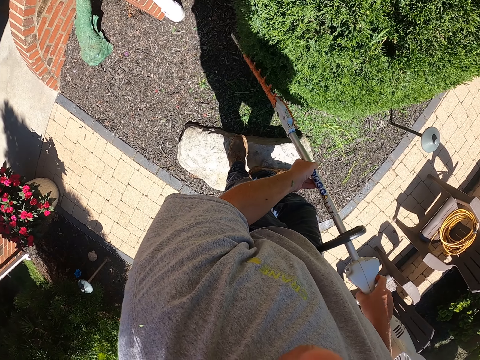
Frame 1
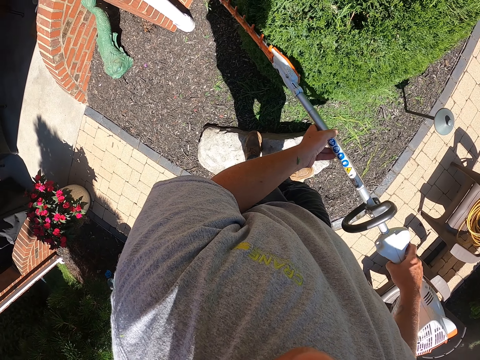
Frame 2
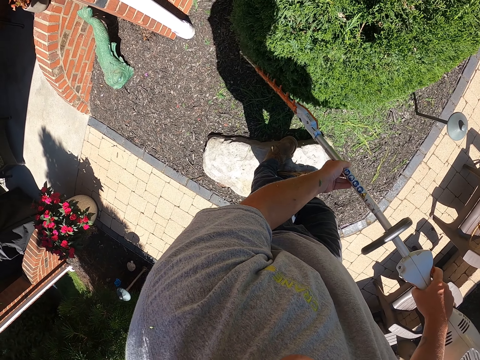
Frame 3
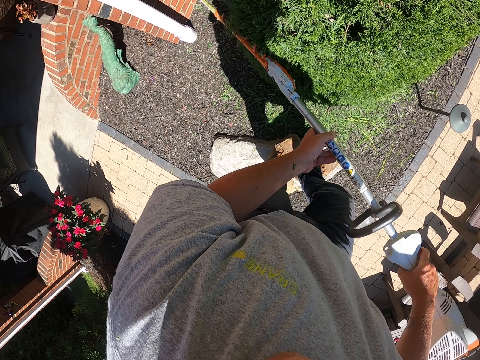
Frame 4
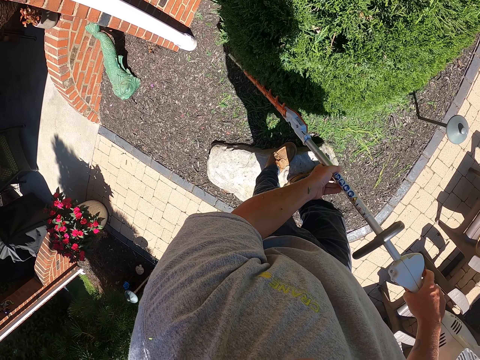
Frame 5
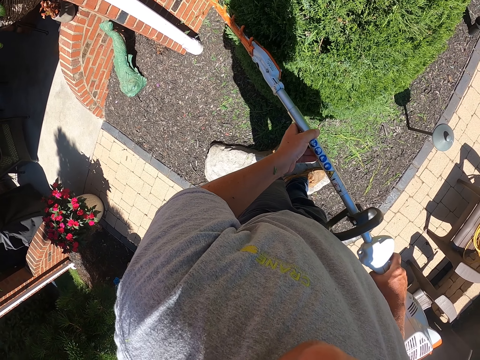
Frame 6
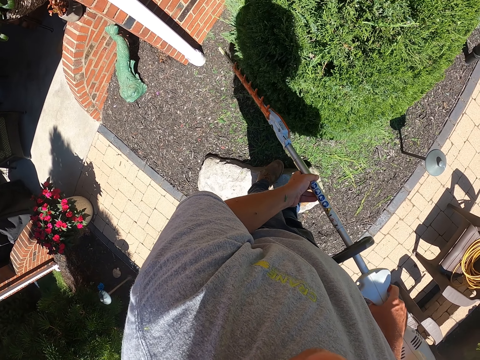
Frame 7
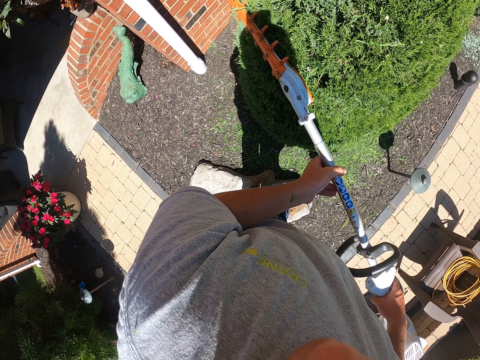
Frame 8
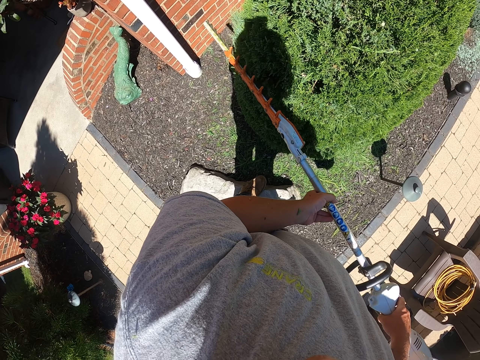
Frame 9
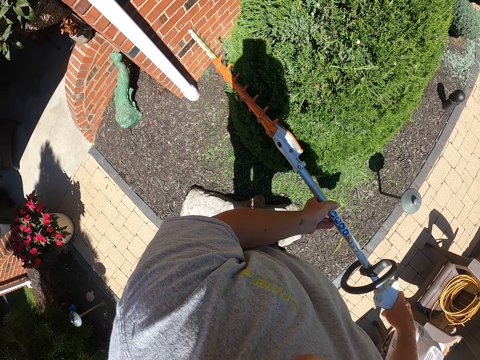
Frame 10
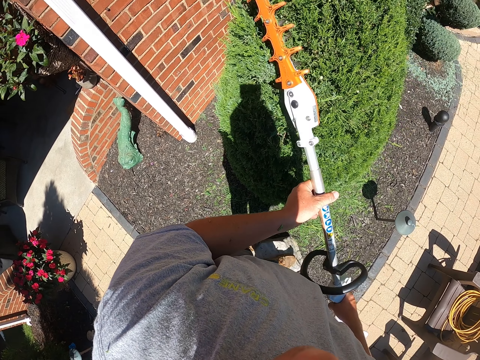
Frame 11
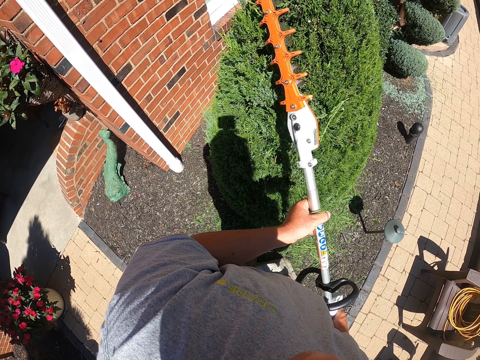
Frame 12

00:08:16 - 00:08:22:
The camera wearer moves around trimming the flower.

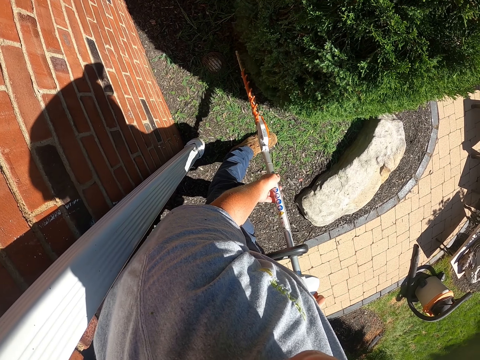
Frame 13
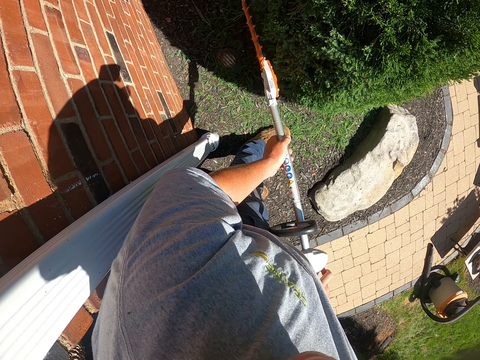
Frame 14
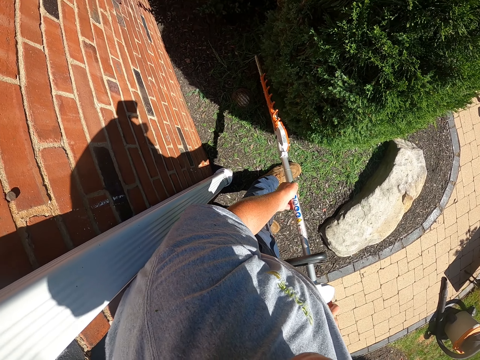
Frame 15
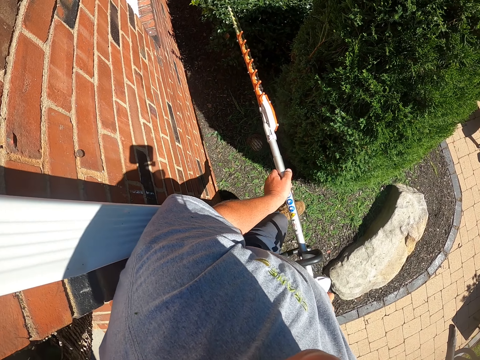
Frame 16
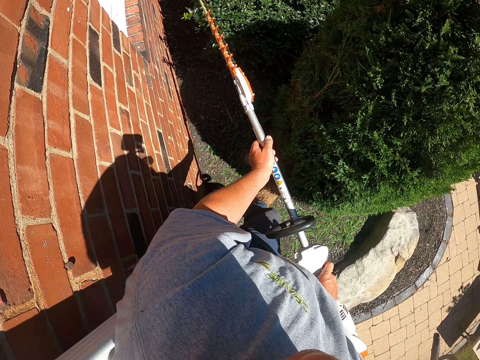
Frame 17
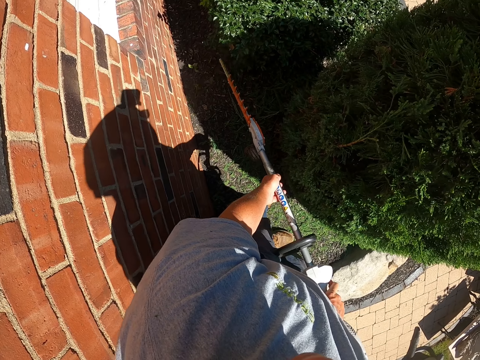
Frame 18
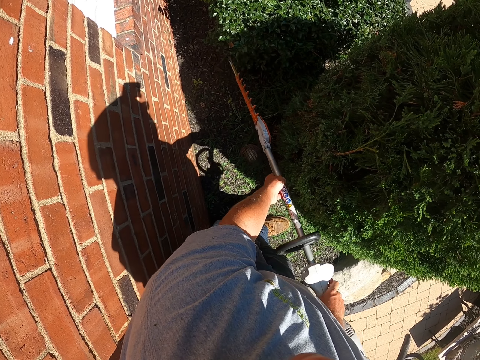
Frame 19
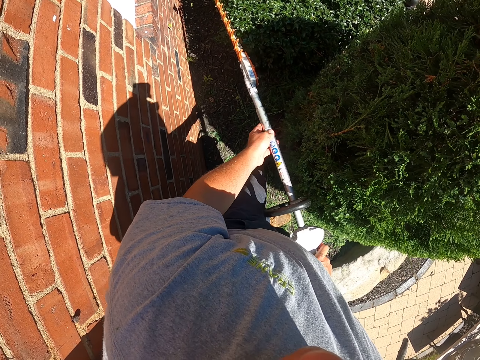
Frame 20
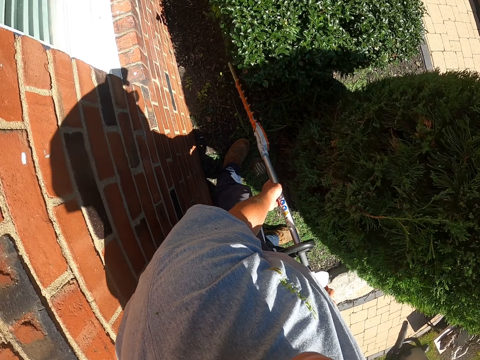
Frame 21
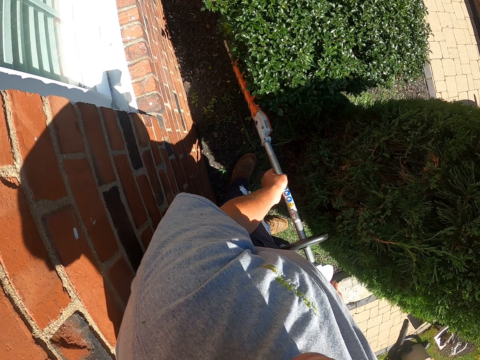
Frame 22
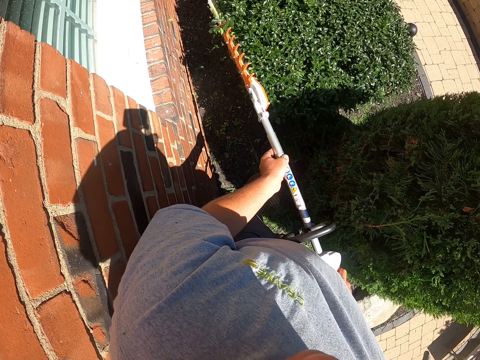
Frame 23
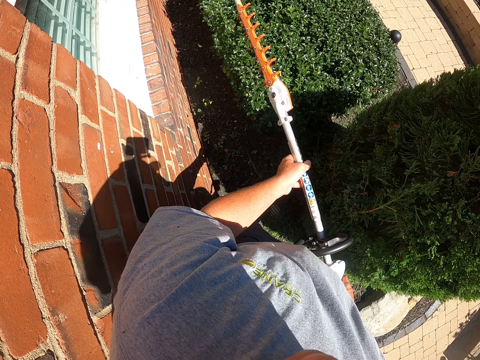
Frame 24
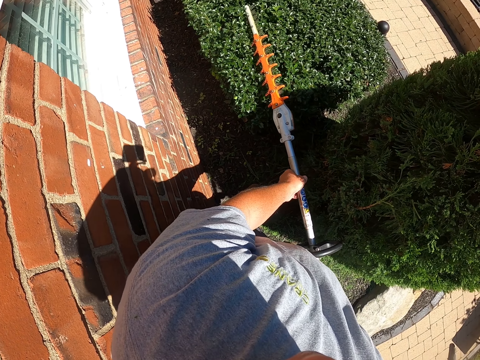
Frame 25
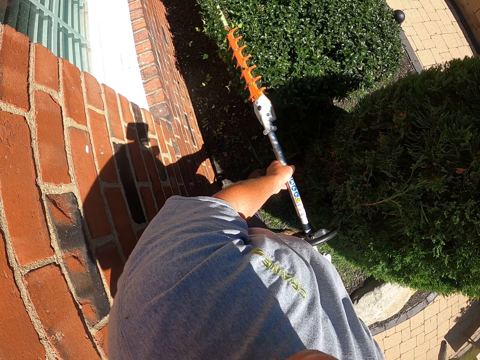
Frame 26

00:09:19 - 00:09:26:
The camera wearer moves around as they trim the flower using a hand held garden grass trimmer.

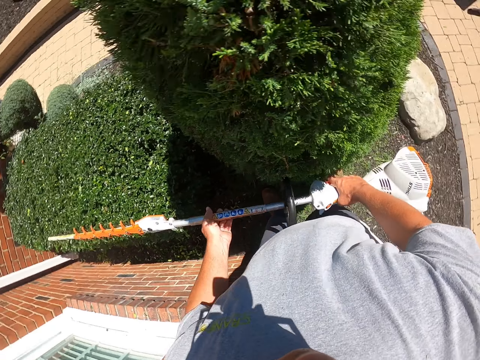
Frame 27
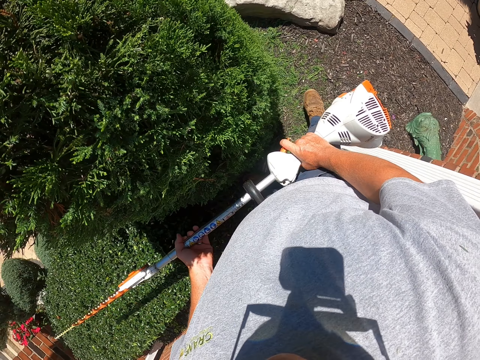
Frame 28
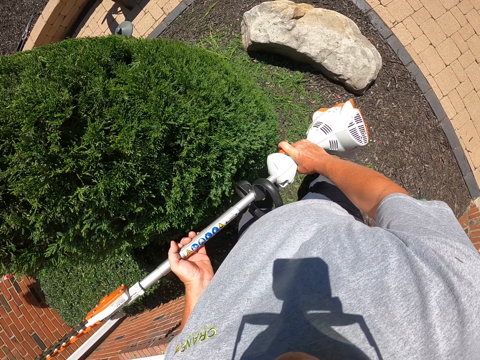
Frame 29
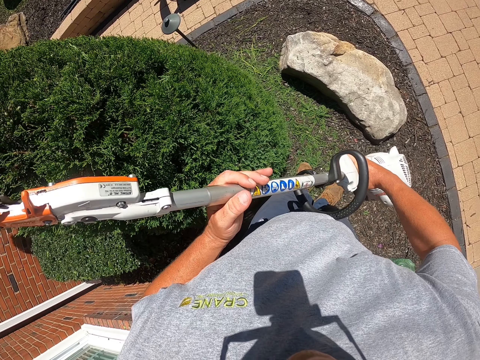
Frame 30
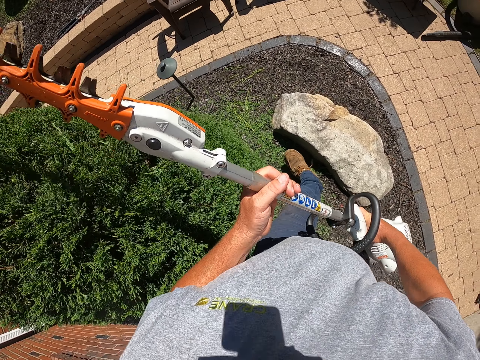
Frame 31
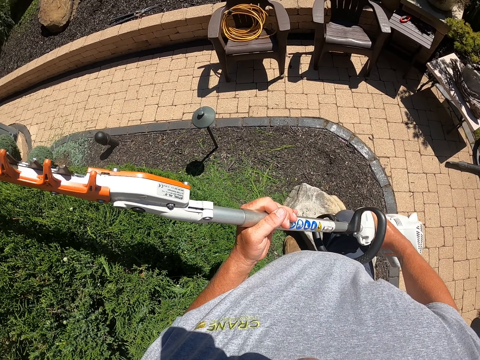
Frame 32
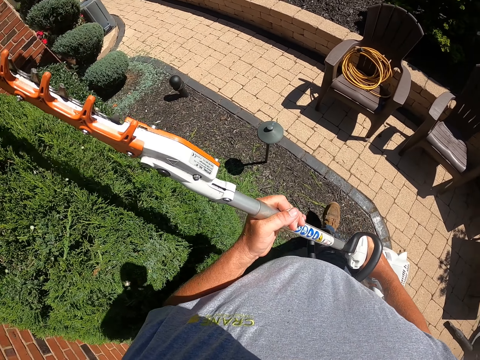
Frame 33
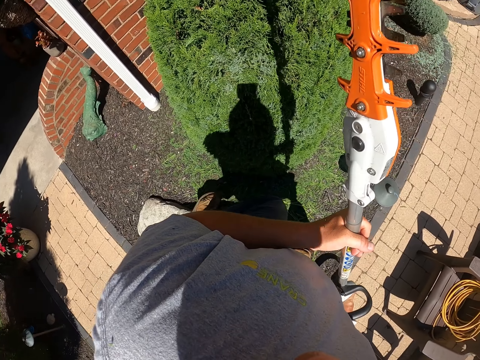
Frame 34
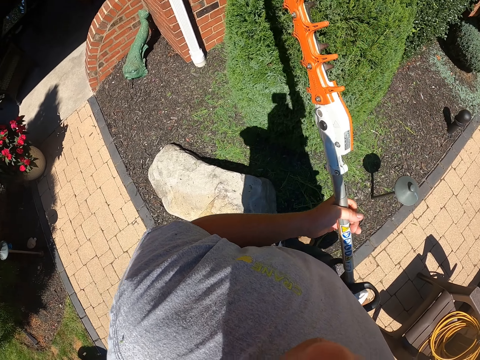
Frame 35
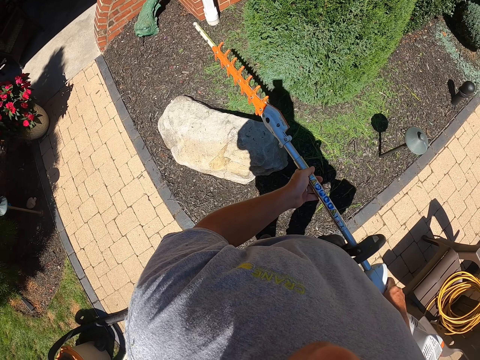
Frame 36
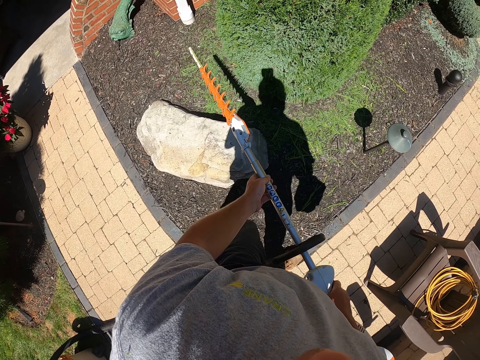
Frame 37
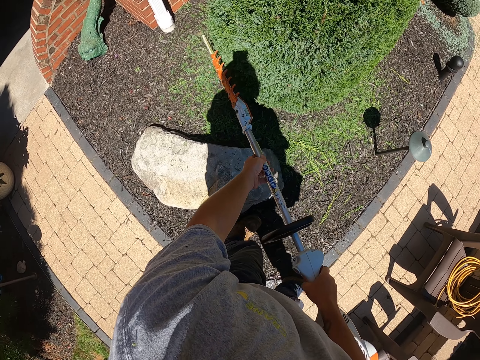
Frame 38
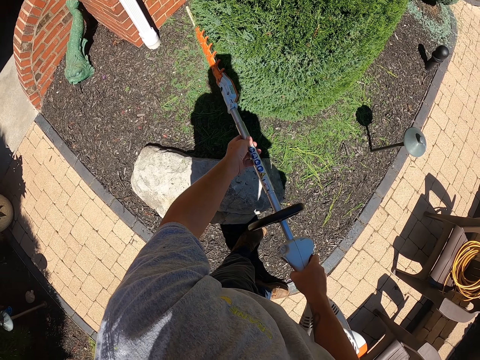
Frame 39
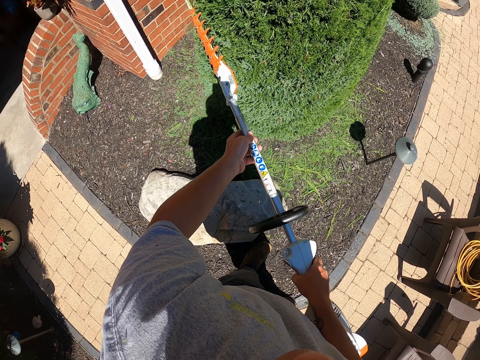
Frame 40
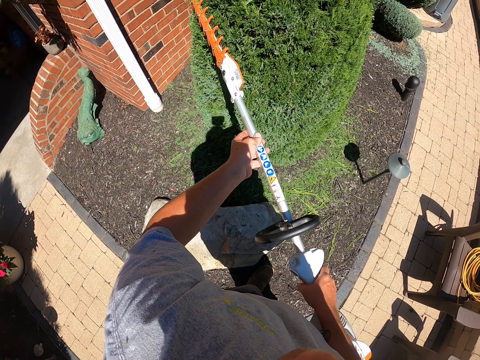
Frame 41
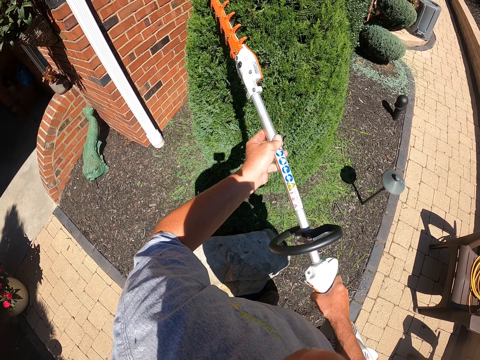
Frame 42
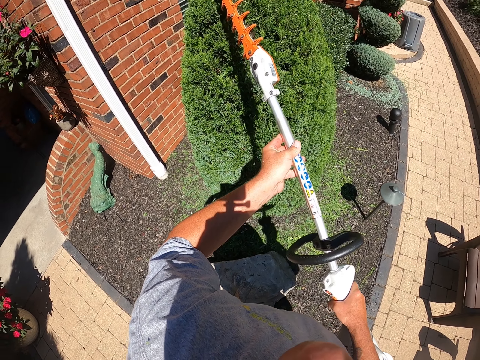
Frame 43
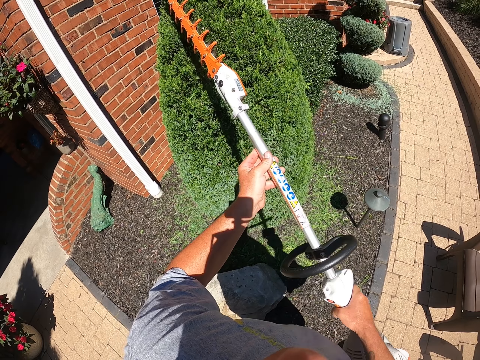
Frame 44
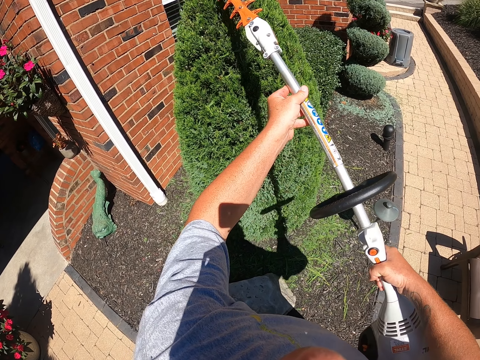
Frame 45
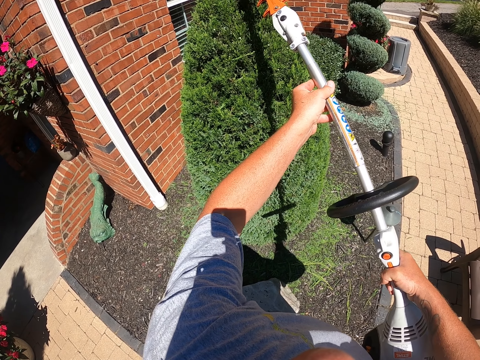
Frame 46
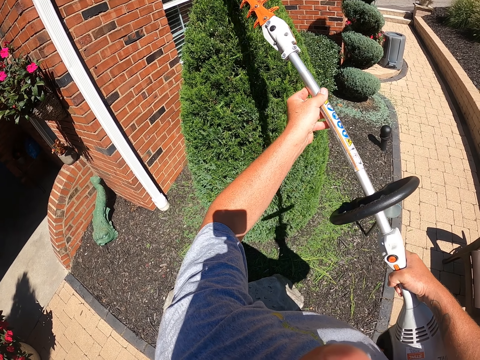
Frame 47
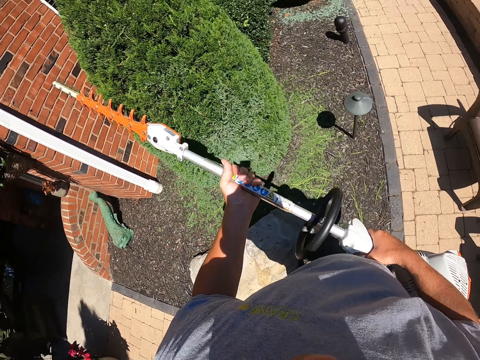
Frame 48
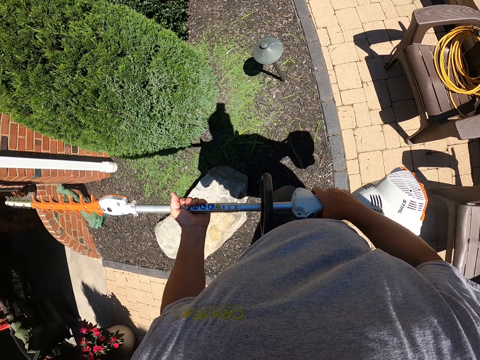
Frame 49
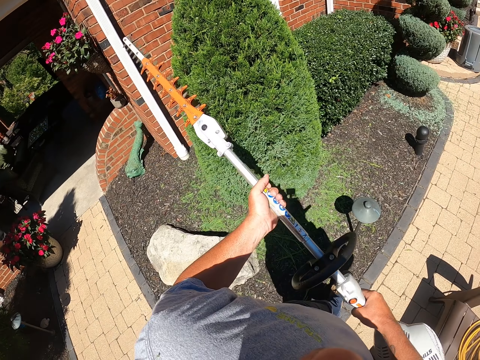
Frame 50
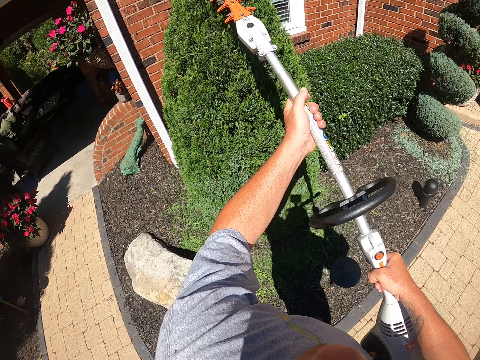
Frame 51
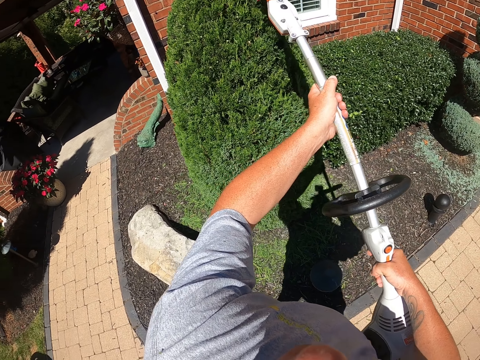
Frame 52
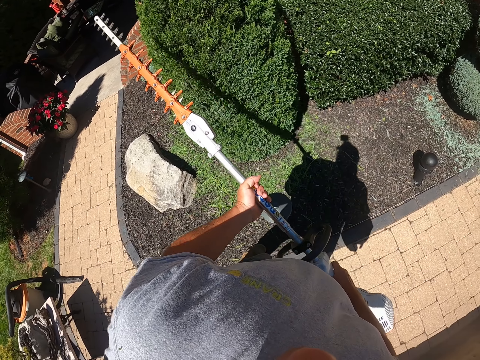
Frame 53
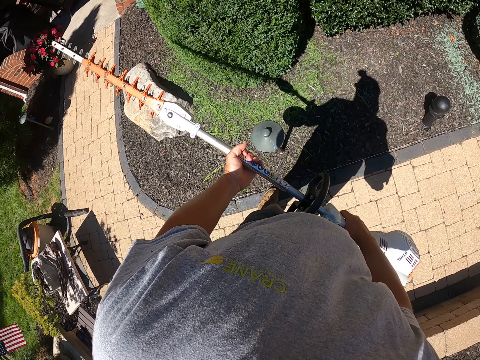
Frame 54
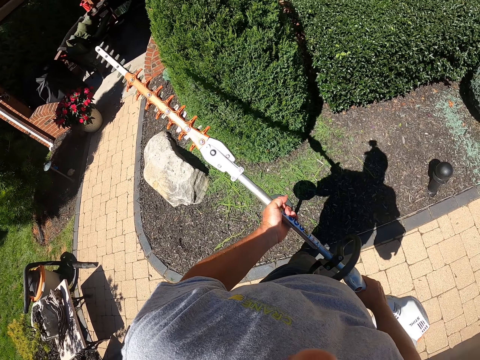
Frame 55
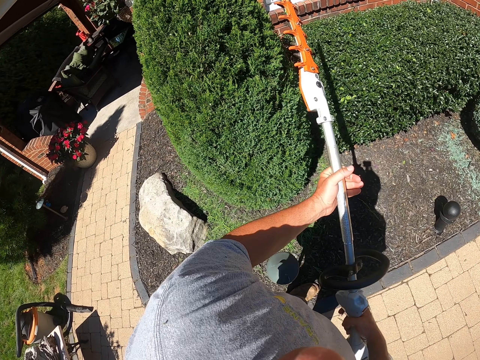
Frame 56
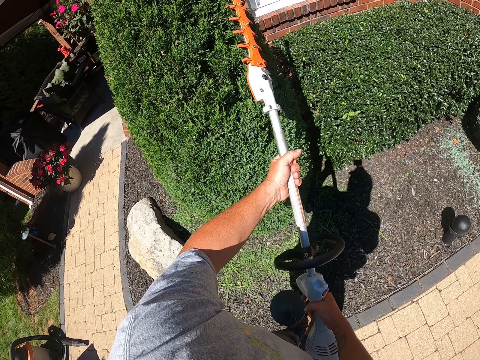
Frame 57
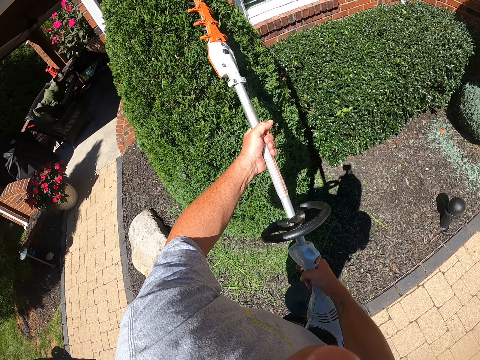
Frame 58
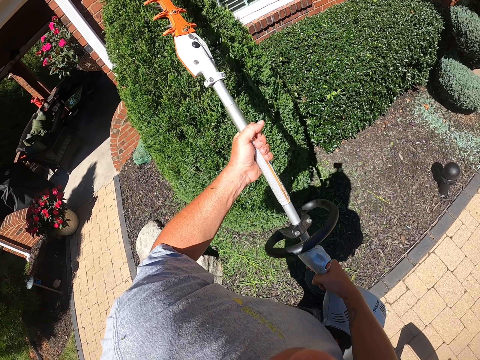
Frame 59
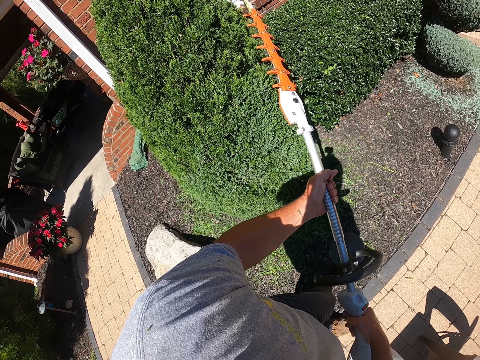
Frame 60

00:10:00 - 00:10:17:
The camera wearer lifts the hand held garden grass trimmer. They walk around the flower. They trim the flowers or topiary plant using the hand held garden grass trimmer. They pause to trim. They trim the topiary plant. They pause to trim. They trim the topiary plant.
